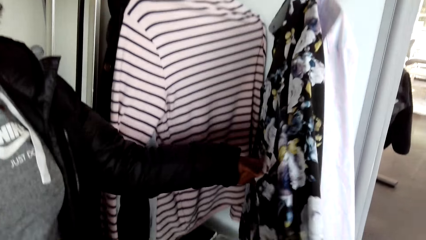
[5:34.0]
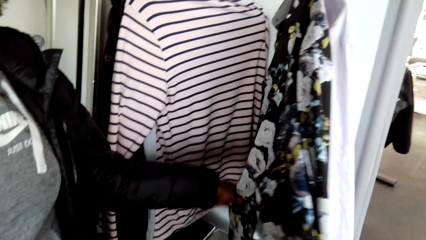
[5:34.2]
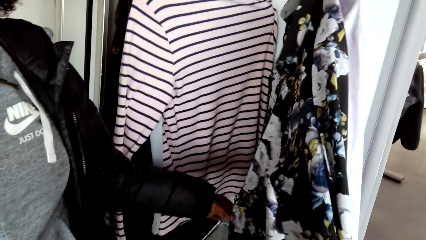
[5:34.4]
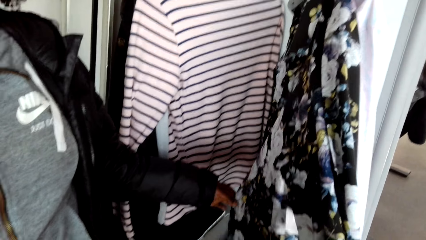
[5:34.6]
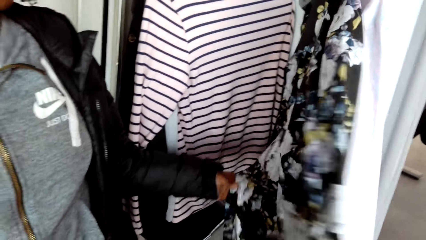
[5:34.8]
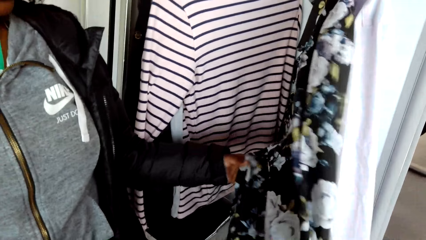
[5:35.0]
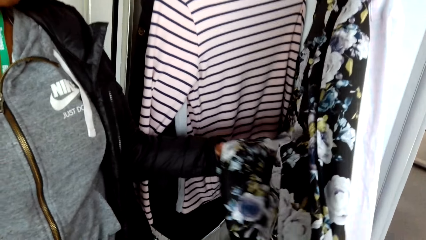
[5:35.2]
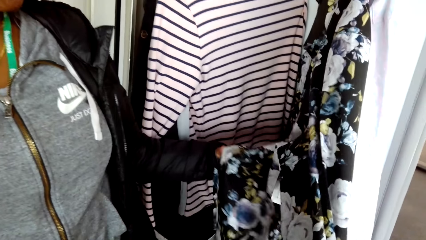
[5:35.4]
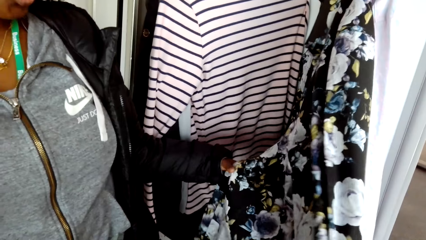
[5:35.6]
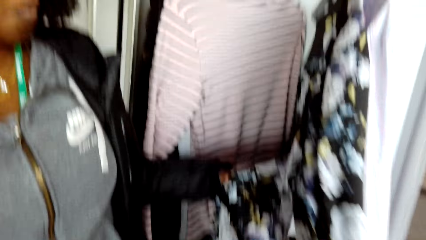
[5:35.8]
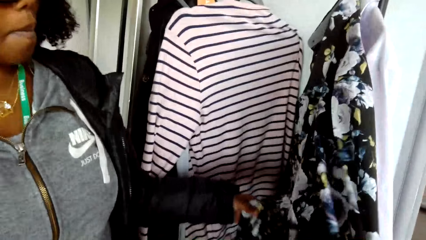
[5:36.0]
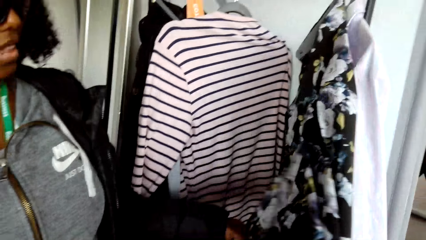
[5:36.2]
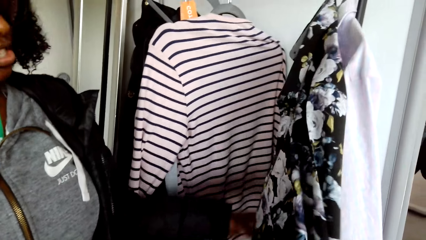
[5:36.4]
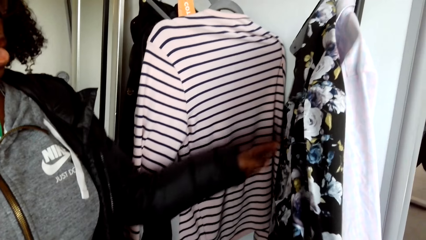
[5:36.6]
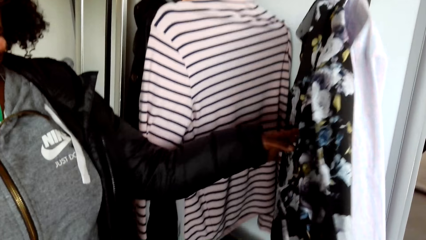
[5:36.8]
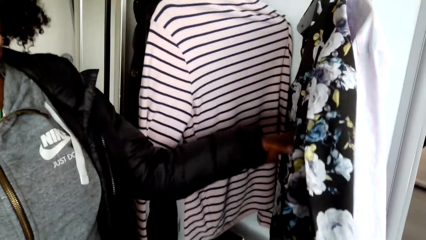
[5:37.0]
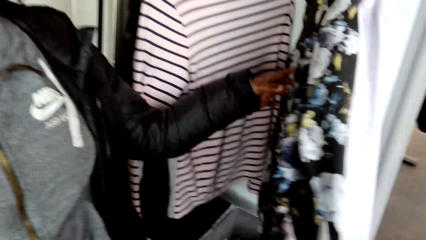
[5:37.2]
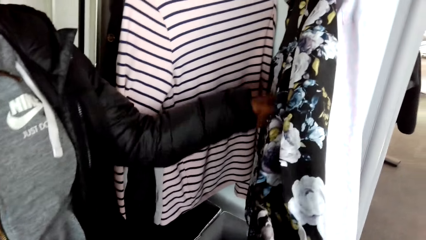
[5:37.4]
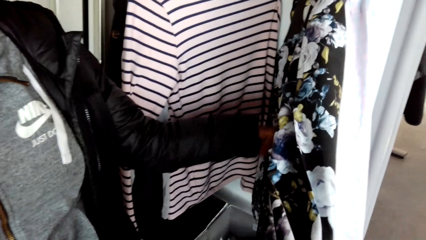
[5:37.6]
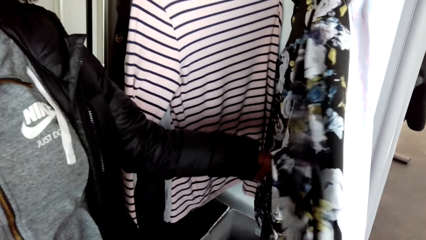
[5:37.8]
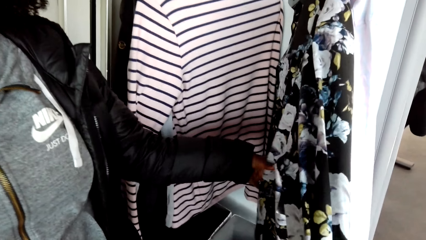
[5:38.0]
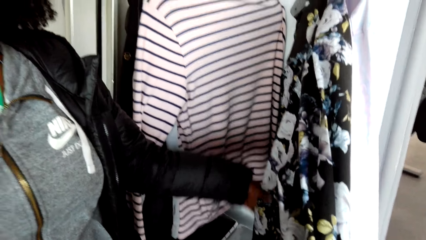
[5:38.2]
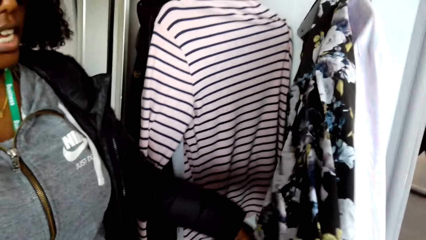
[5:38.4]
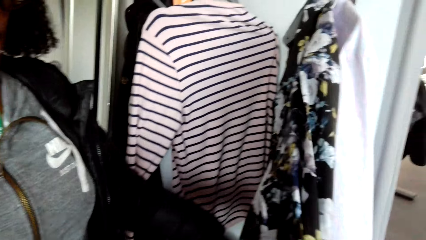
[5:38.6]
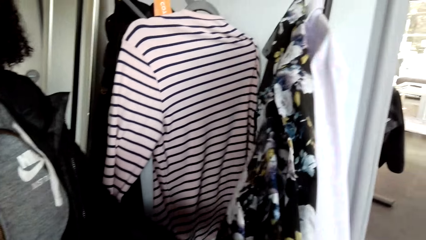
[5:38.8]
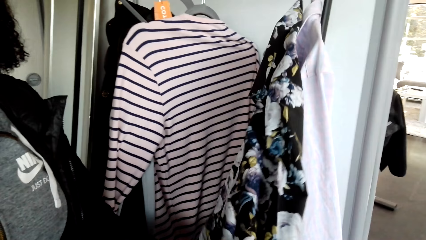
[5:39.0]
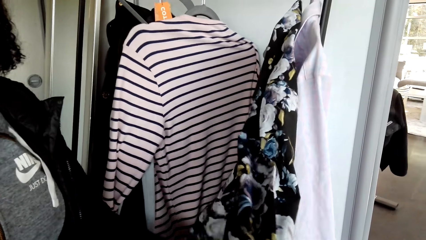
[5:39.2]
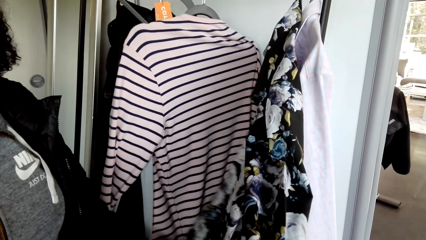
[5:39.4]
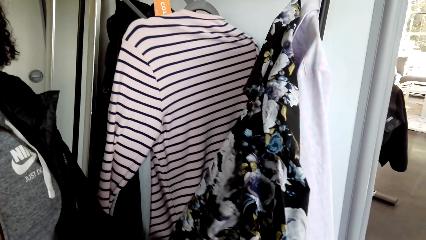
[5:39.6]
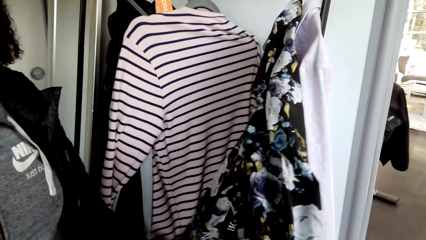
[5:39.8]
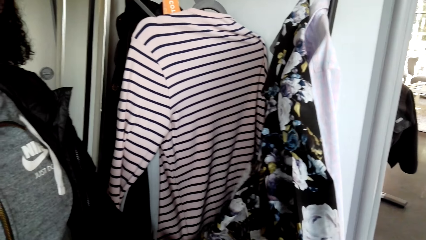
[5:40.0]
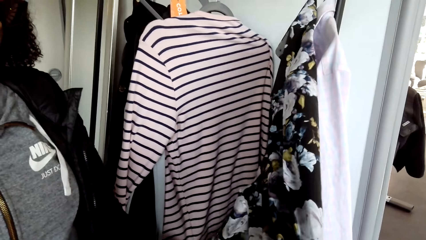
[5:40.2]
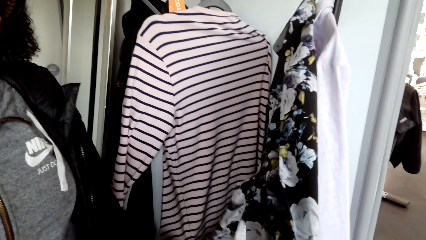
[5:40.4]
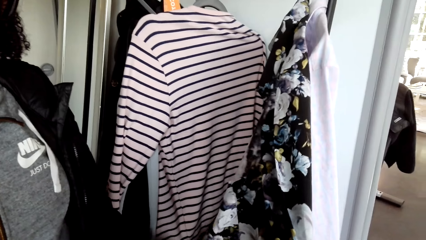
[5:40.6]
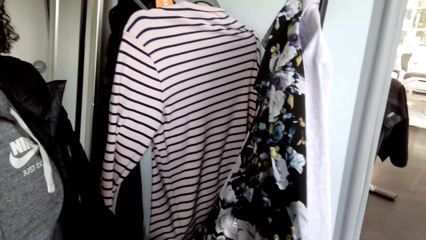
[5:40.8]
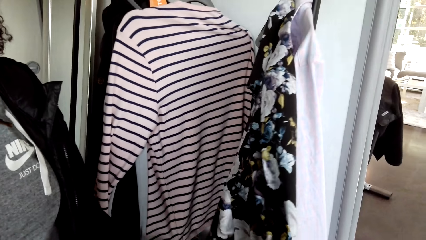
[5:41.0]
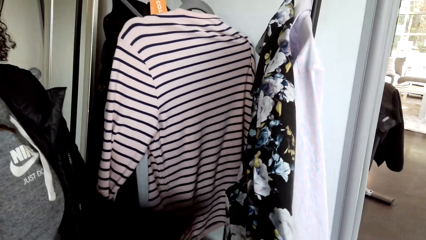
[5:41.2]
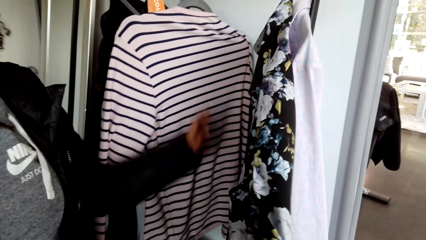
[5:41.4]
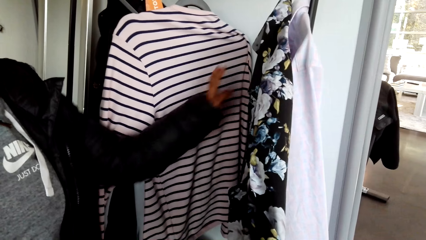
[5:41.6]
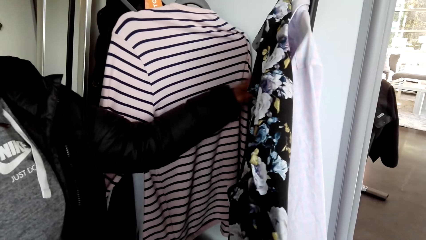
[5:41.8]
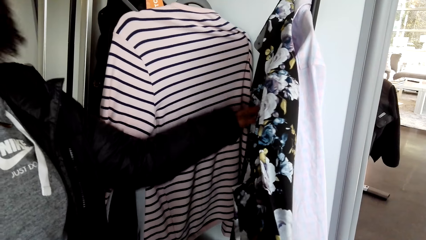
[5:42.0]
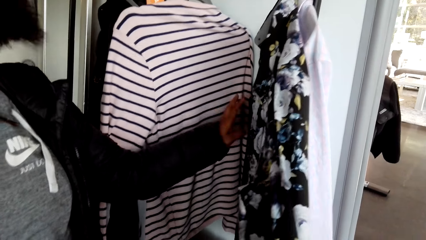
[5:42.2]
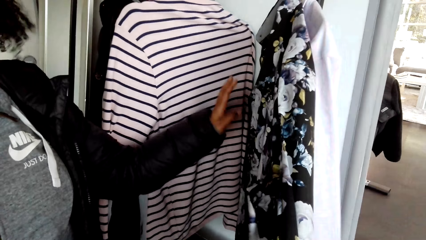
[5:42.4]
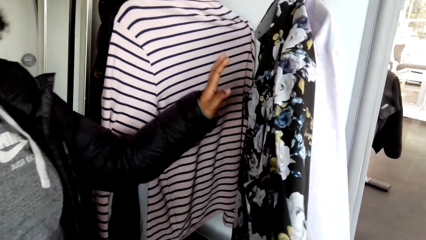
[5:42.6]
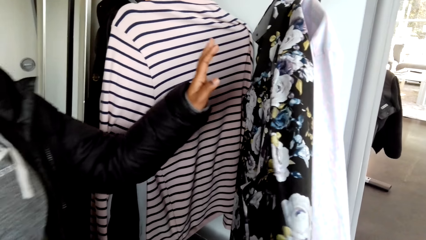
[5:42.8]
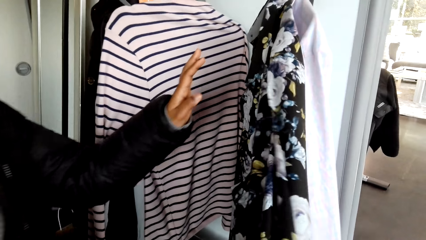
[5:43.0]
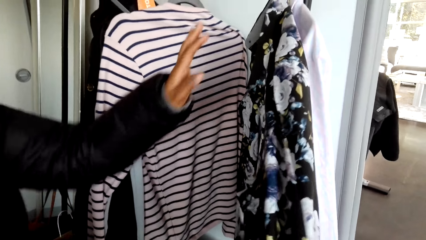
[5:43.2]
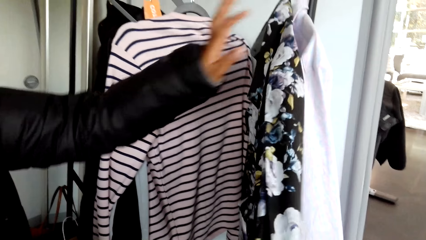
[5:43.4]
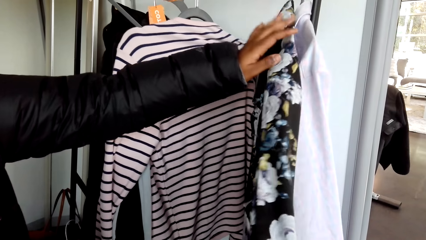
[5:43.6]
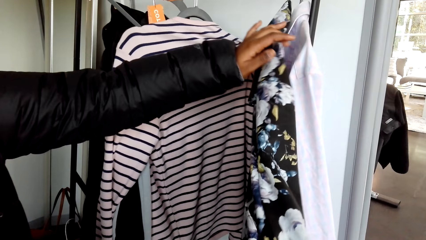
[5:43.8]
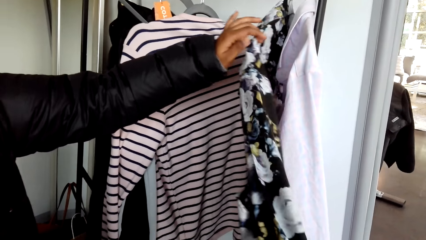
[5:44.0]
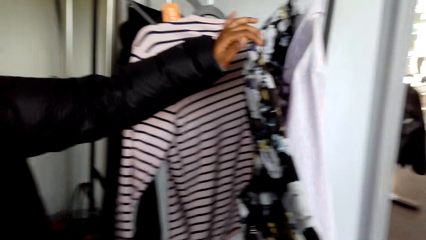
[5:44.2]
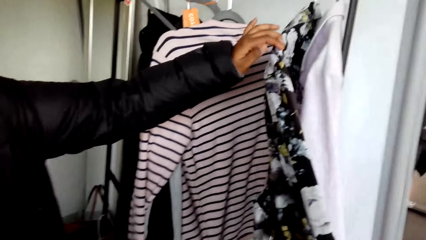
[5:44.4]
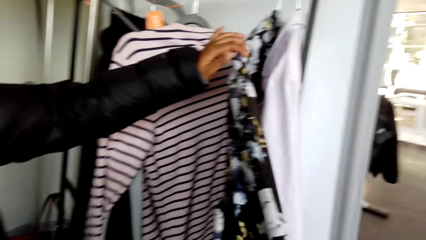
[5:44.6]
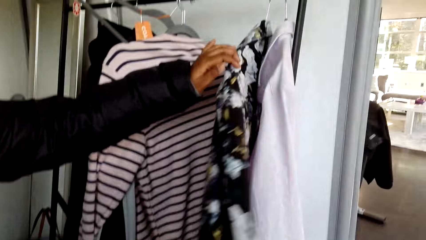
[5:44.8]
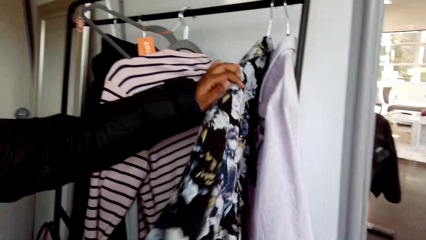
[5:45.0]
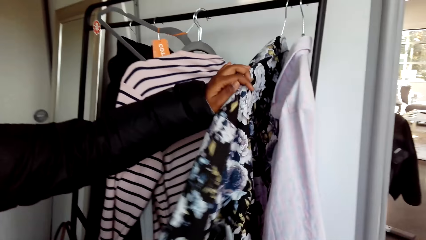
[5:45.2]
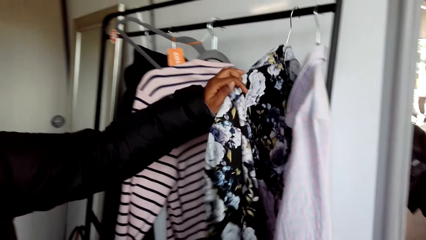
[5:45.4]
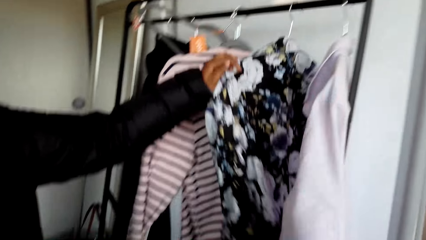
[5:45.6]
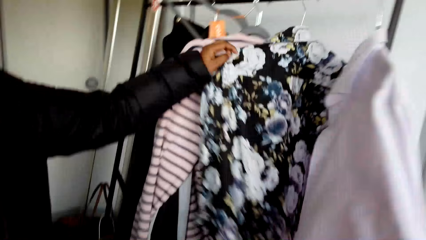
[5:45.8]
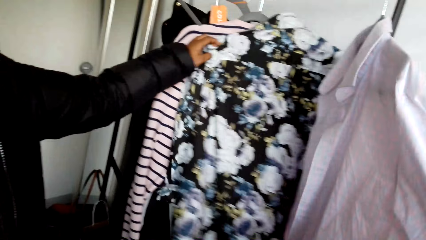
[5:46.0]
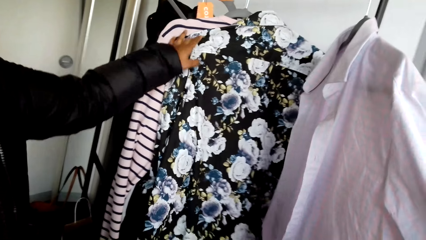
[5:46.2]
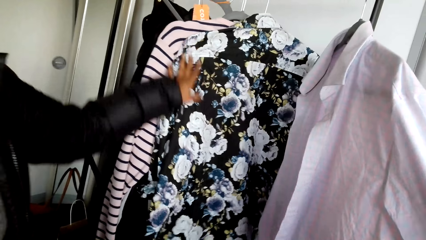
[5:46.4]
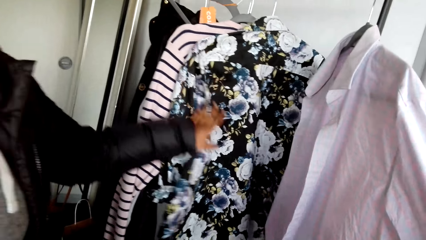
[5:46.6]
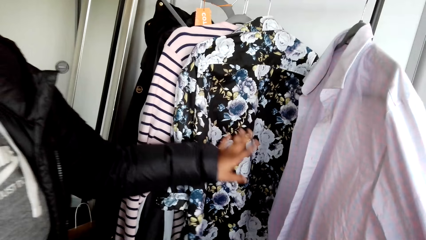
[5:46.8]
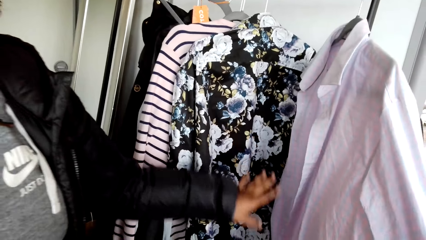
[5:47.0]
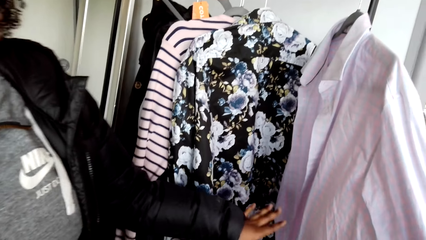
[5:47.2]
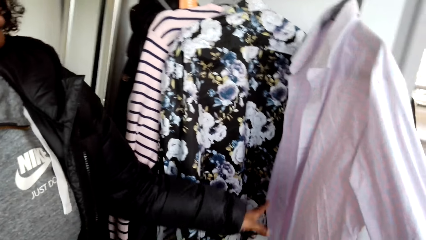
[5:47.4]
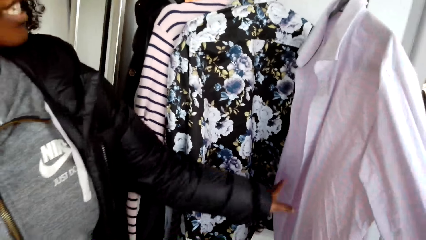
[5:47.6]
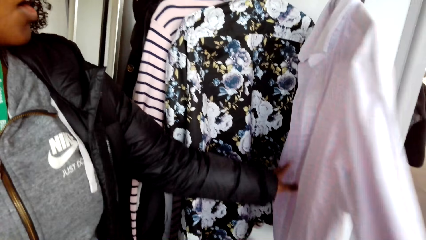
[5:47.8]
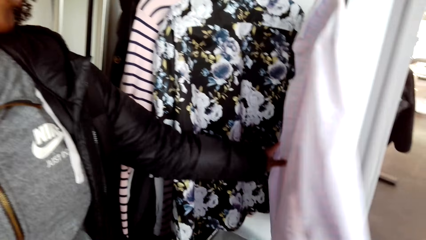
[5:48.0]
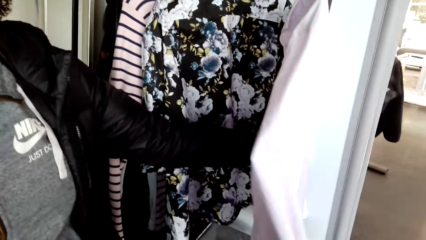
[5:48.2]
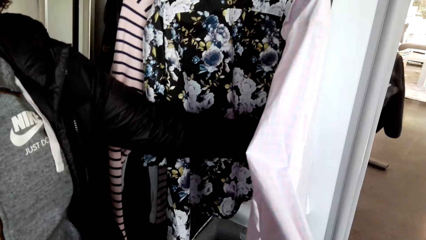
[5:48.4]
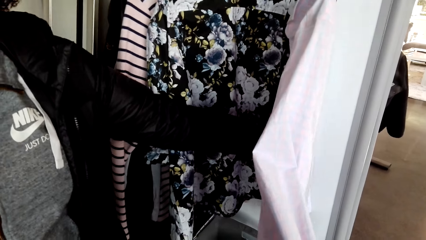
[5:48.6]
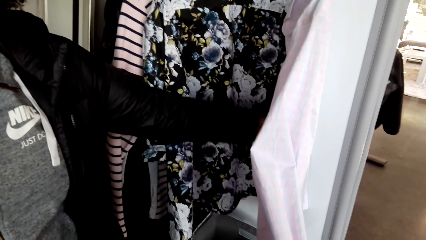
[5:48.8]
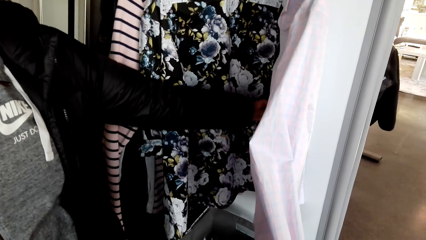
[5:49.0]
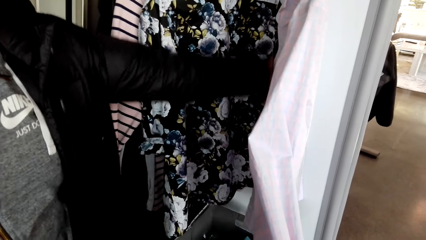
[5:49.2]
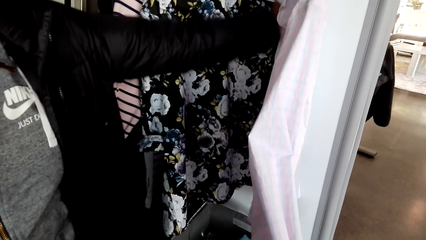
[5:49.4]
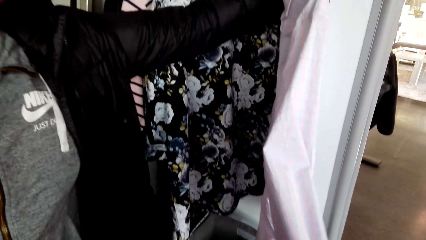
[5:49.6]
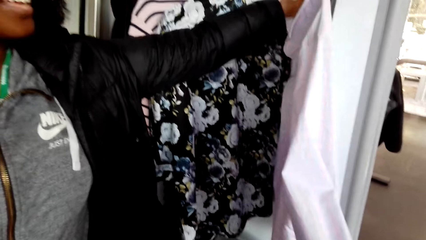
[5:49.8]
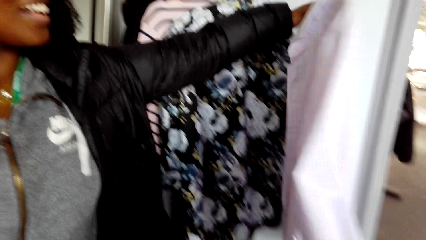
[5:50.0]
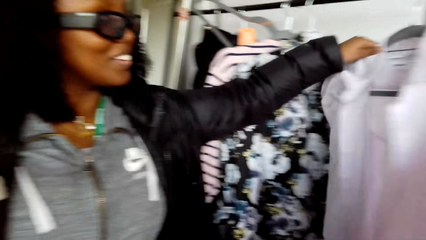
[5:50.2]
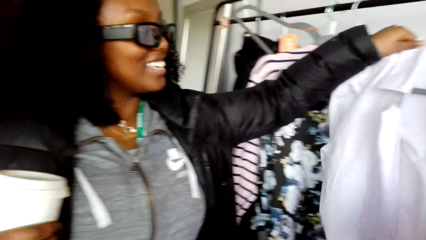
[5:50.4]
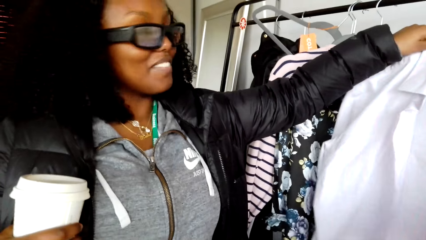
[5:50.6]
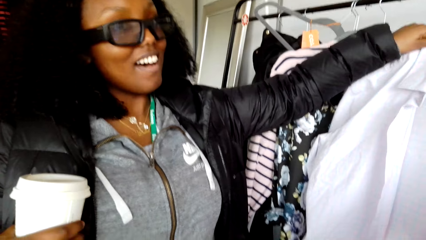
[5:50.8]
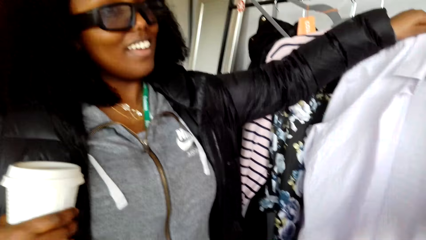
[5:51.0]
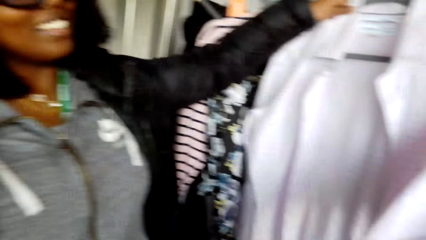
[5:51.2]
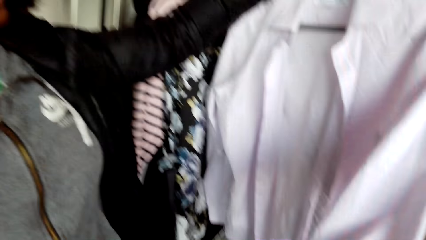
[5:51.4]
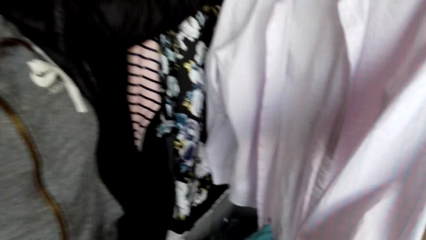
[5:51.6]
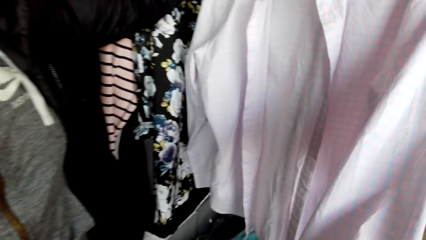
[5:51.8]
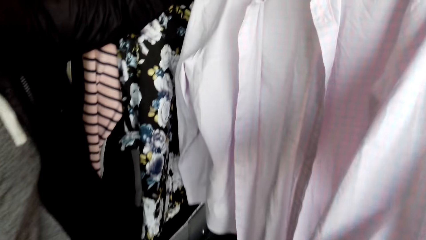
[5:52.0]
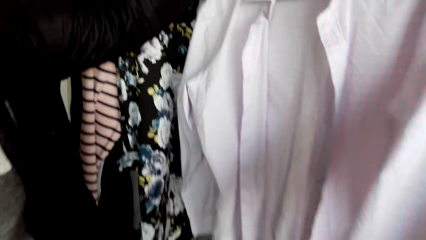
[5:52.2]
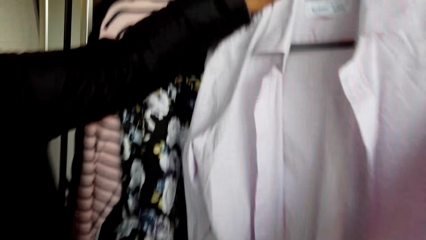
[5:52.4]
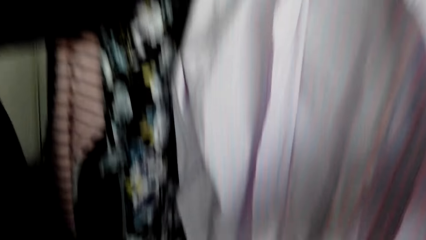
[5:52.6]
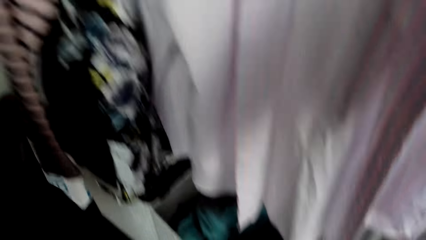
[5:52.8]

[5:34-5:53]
A woman talks to the camera wearer. The woman touches the cloth with the left hand. The woman talks to the camera wearer and touches the cloth with the left hand. The camera wearer talks to the woman. They talk to the woman again. The woman pushes the cloth. The woman talks to the camera wearer and touches the cloth with the left hand. The camera wearer talks to the woman. The woman holds the cloth.
